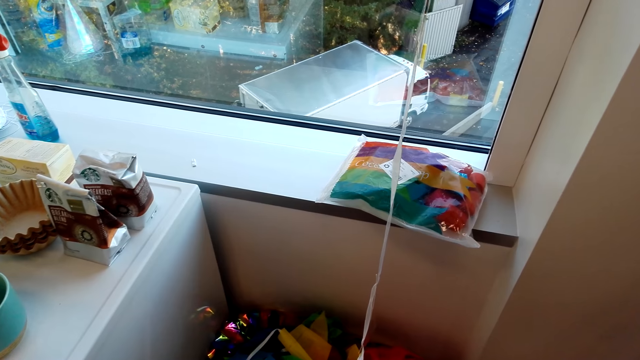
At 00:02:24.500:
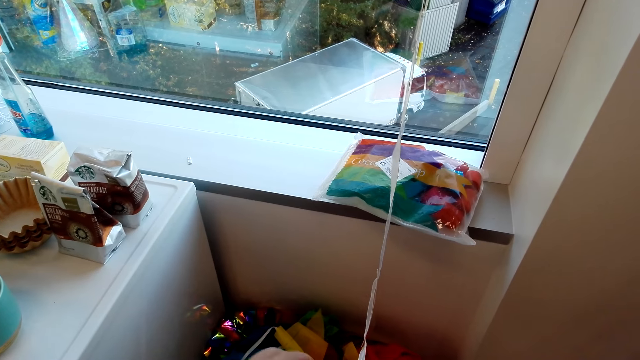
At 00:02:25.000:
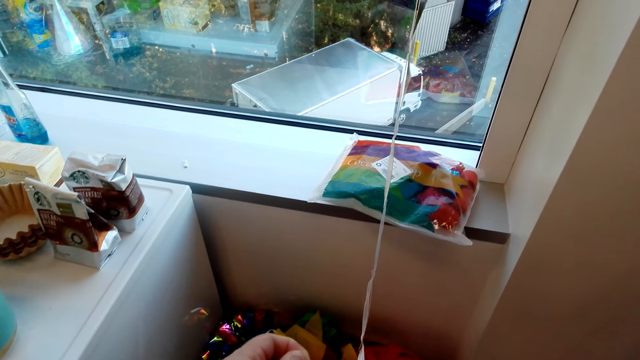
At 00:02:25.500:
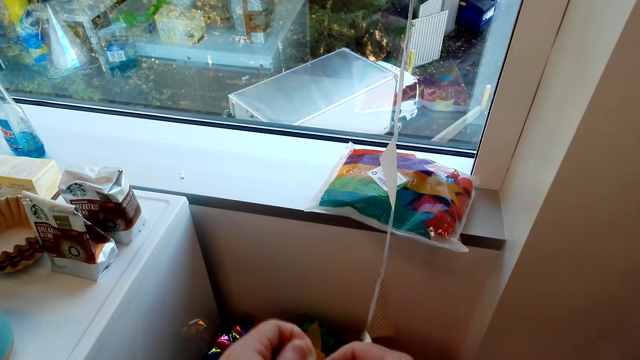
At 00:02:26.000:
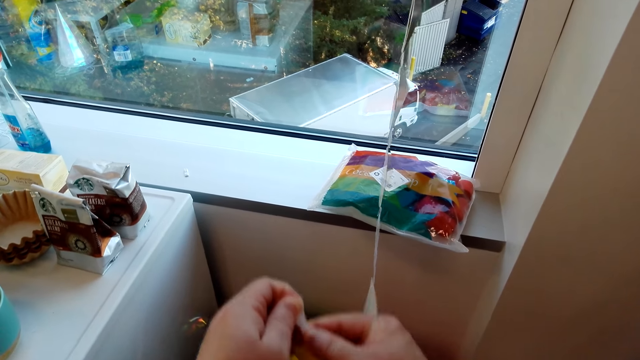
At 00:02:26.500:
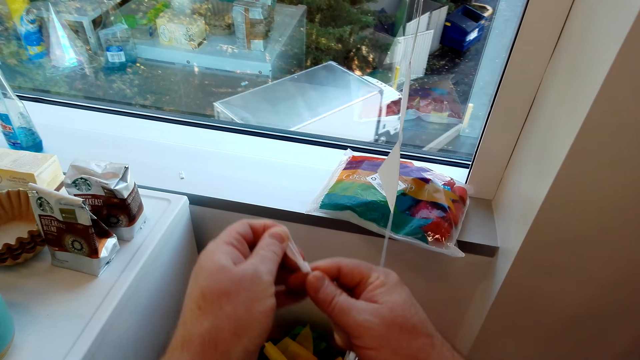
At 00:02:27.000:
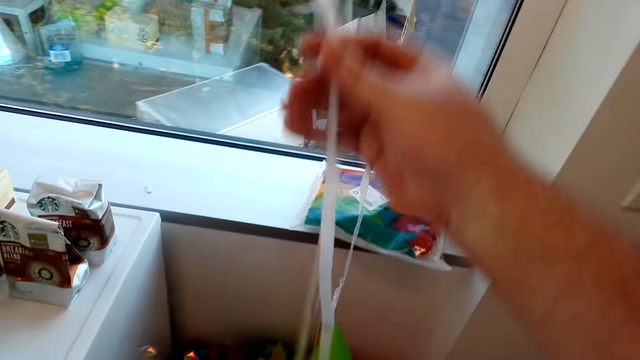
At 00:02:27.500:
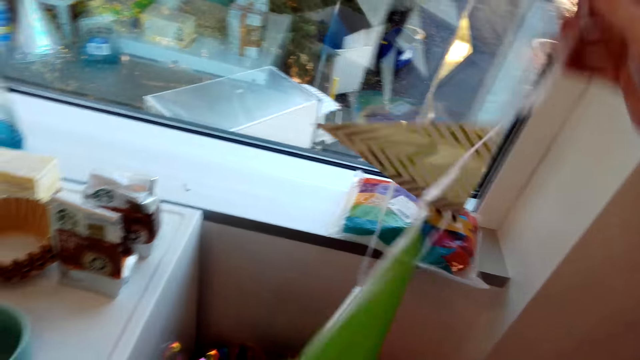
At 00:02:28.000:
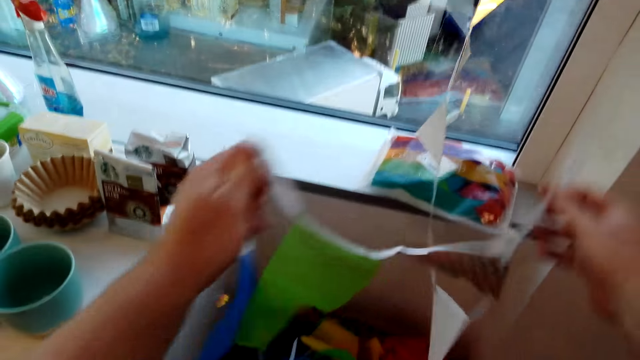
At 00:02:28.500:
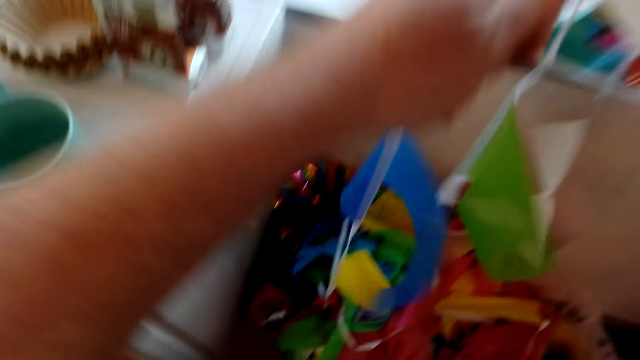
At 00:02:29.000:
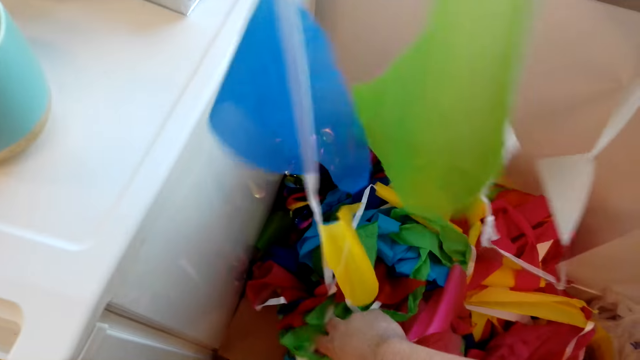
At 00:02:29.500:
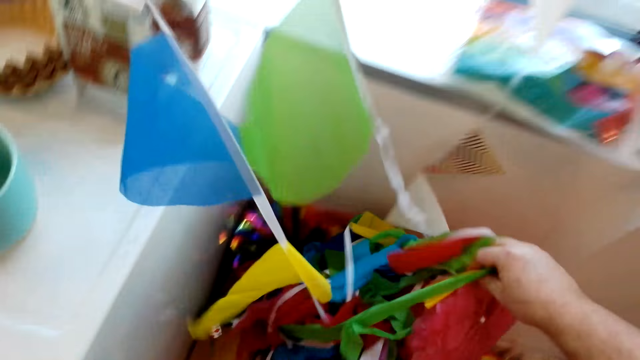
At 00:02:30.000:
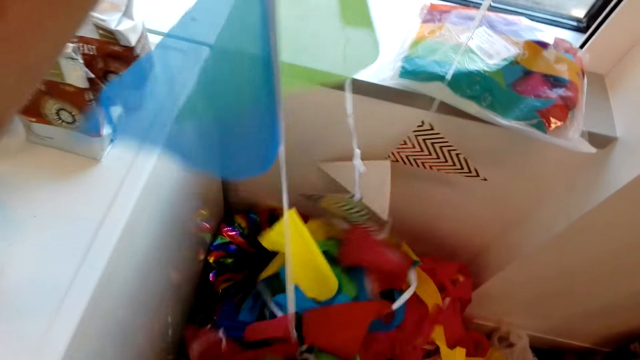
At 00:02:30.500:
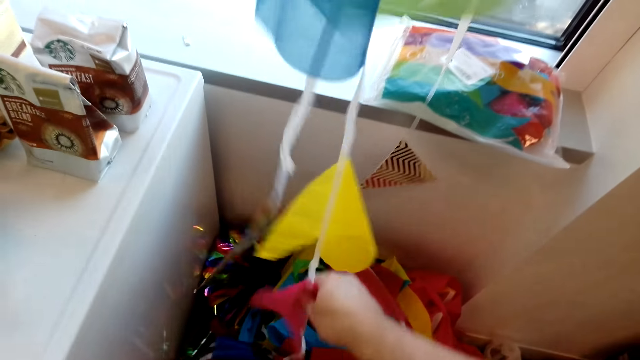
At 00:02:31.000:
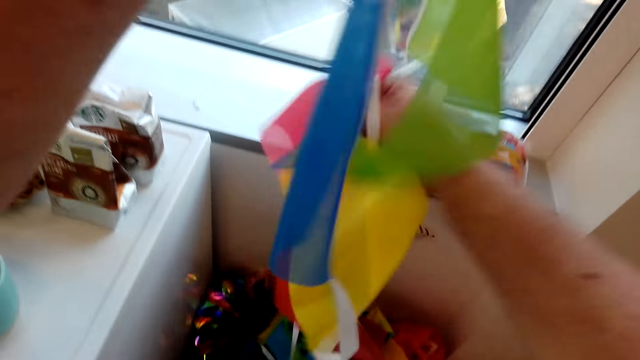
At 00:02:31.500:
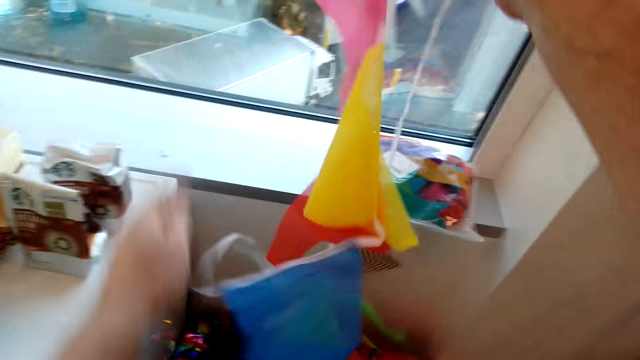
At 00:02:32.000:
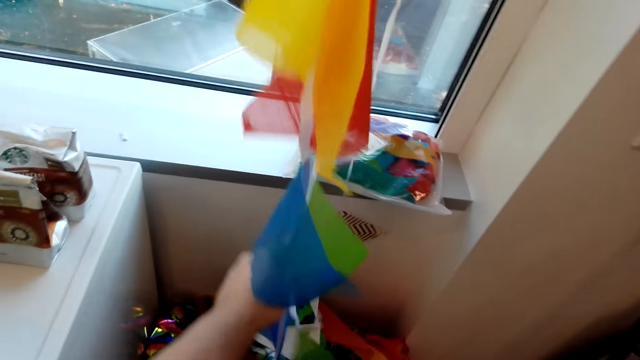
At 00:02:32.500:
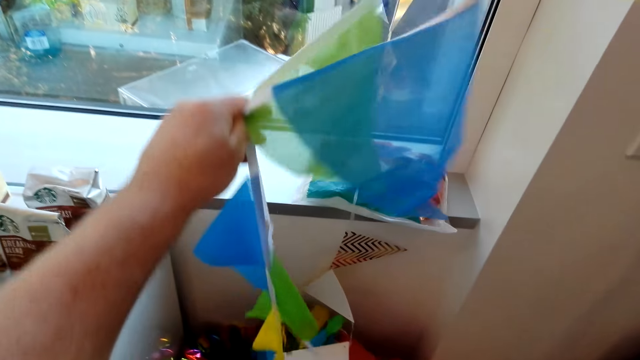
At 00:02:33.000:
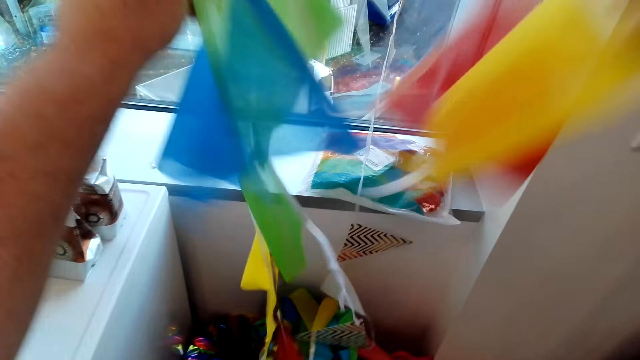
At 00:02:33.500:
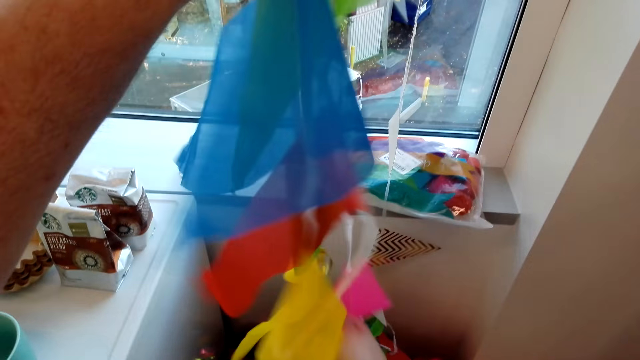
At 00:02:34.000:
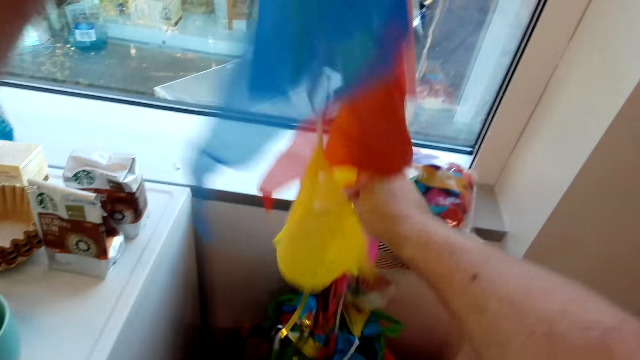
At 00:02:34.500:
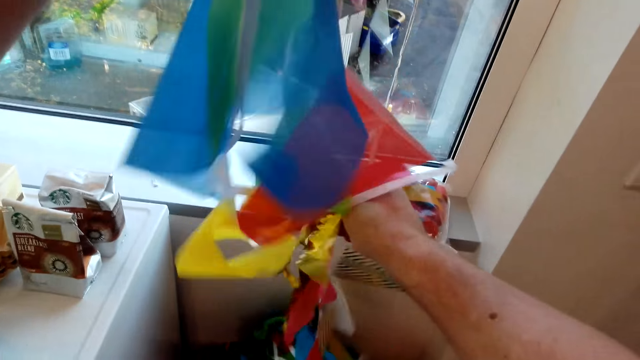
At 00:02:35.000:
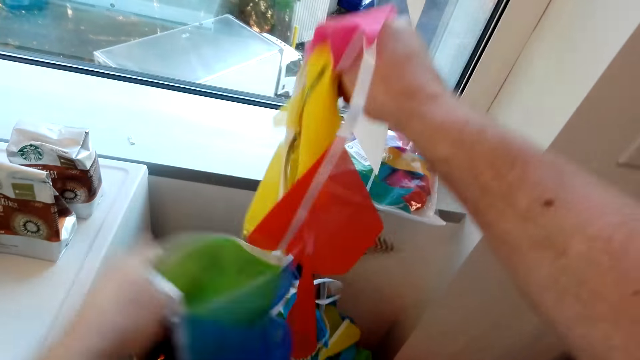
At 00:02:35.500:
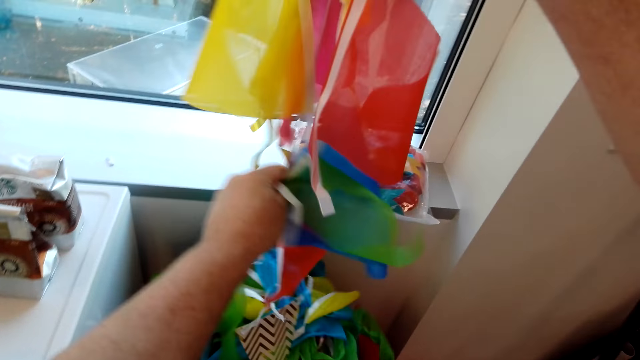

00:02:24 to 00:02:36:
The camera wearer moves up the ribbon flags. They pull the ribbon.

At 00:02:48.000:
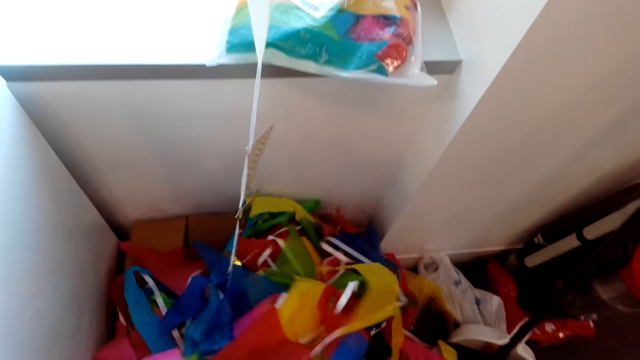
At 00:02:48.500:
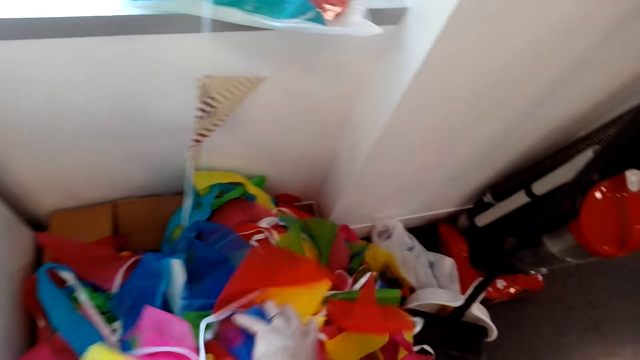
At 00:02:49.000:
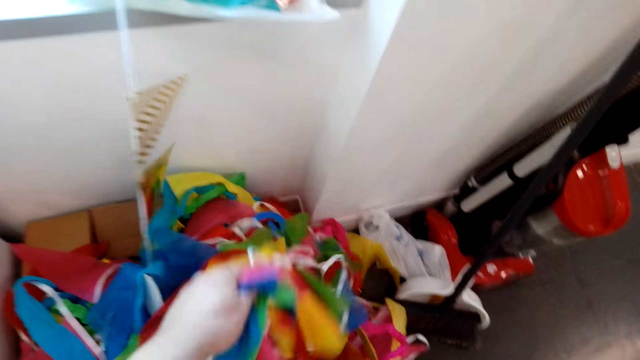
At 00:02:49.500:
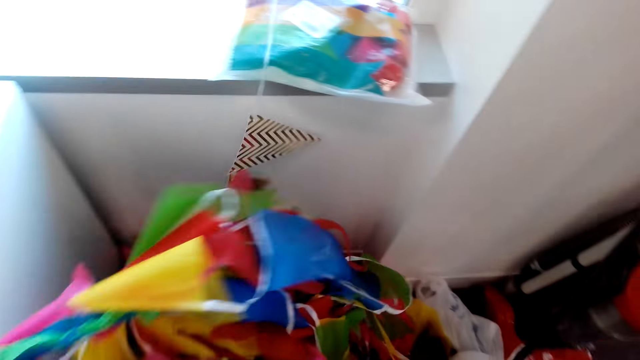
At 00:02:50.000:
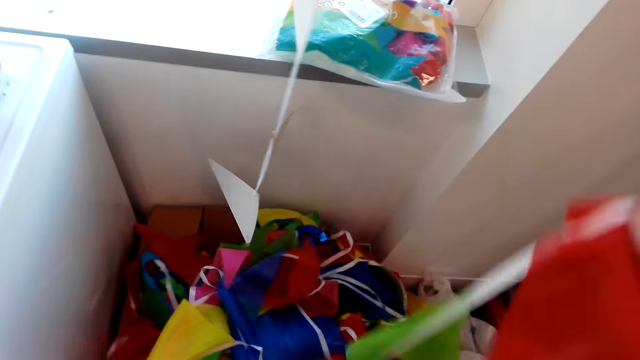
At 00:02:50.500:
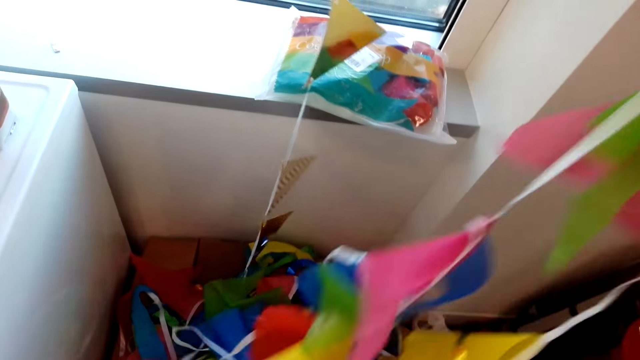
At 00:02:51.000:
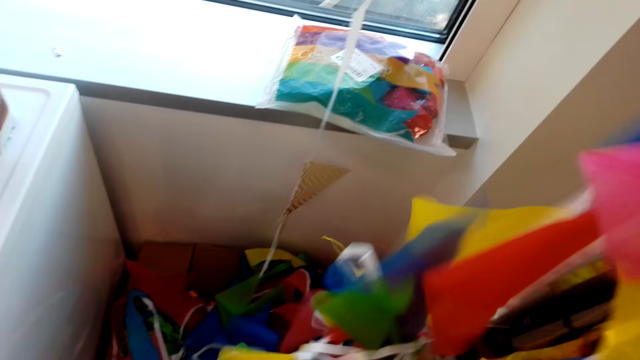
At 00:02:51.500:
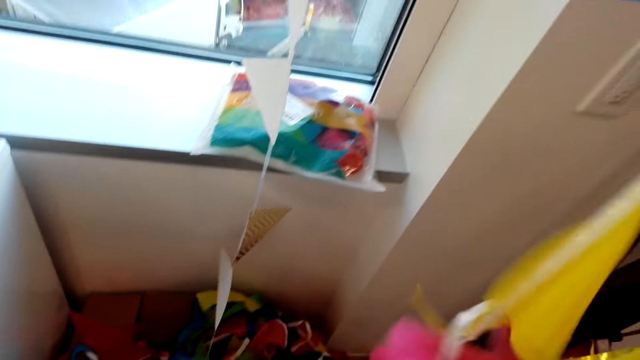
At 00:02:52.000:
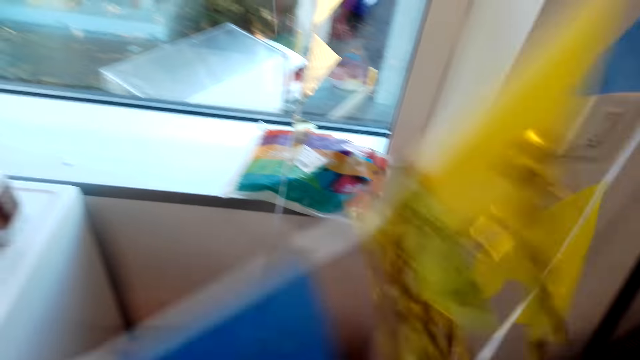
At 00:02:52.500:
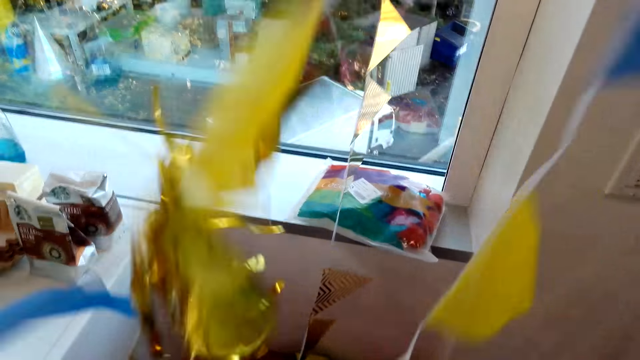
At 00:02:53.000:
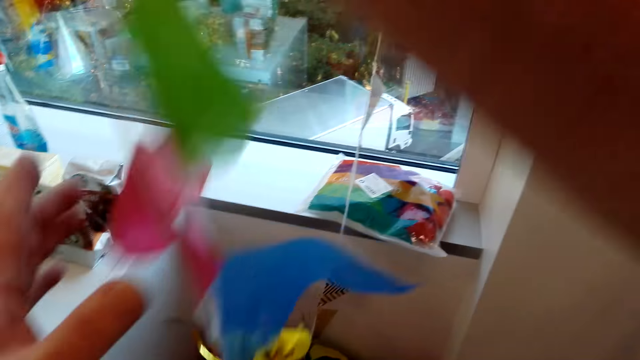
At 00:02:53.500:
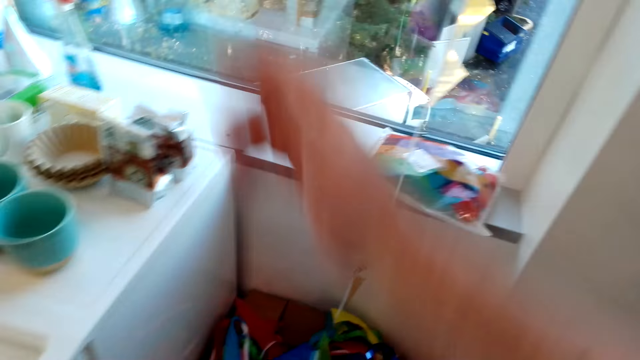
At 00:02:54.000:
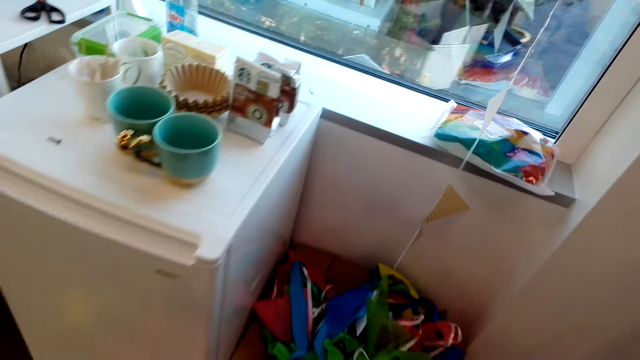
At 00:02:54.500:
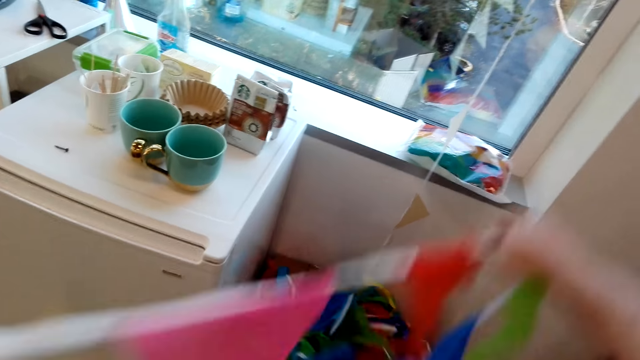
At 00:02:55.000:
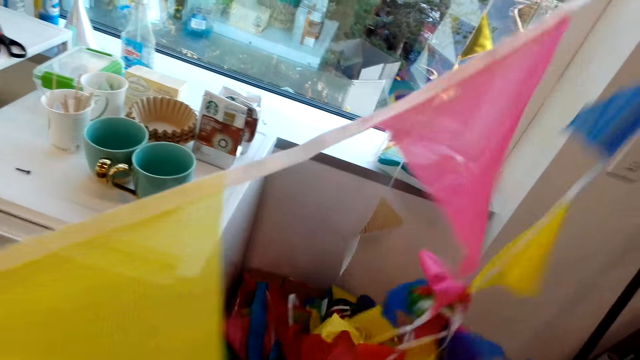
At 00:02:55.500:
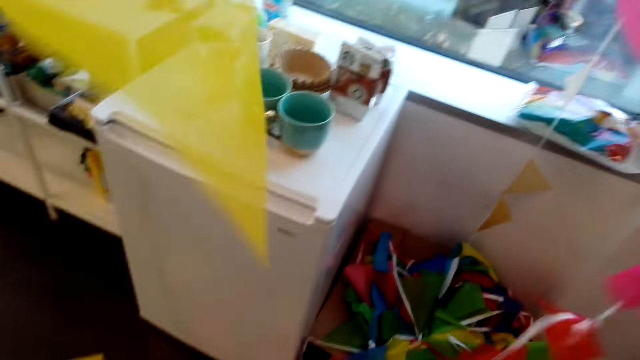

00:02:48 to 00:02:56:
The camera wearer turns the ribbon. They pull the ribbon.
